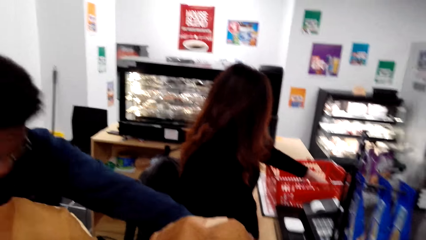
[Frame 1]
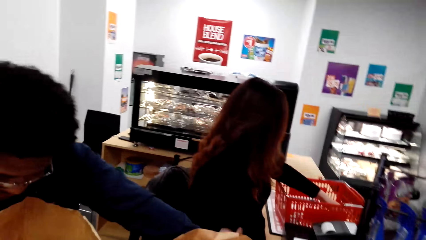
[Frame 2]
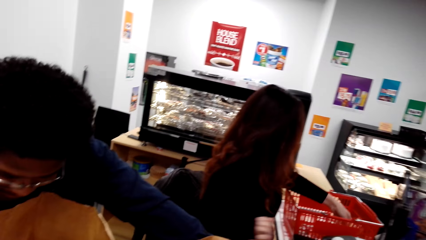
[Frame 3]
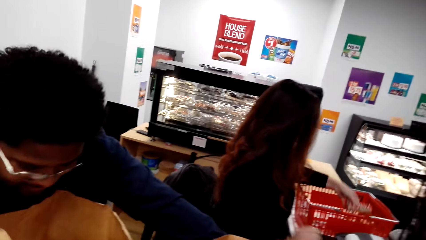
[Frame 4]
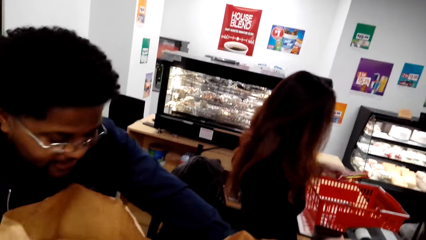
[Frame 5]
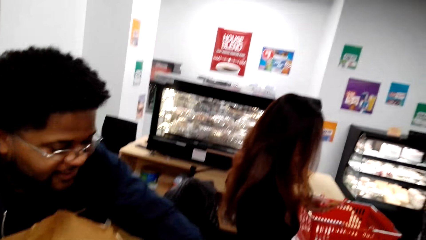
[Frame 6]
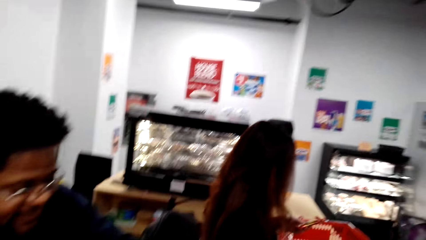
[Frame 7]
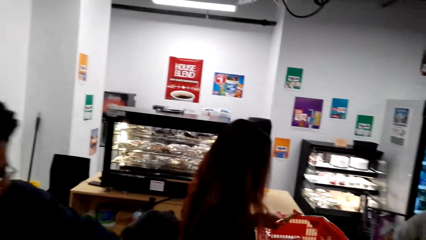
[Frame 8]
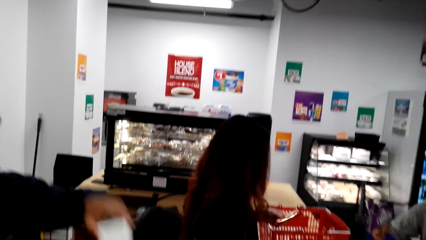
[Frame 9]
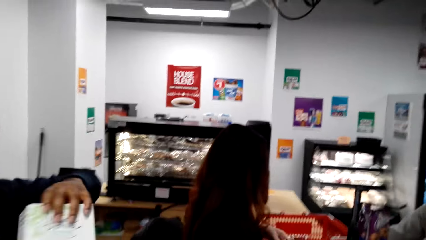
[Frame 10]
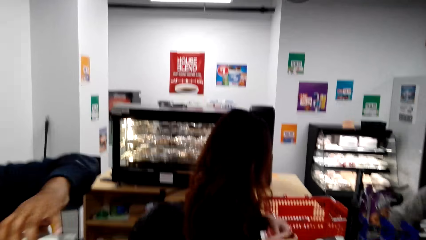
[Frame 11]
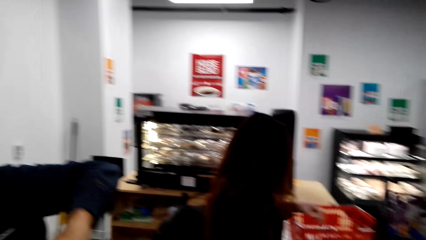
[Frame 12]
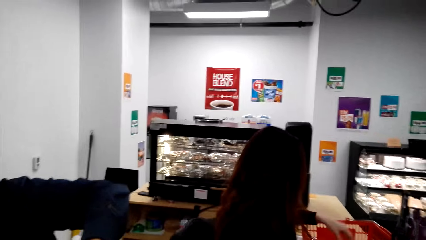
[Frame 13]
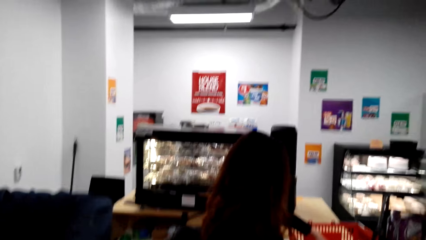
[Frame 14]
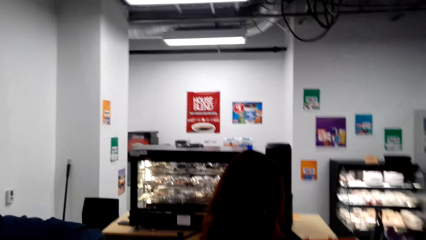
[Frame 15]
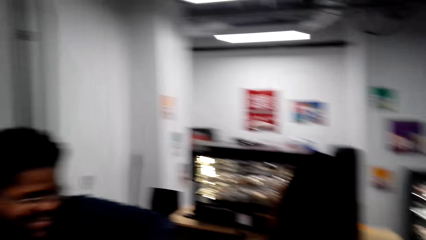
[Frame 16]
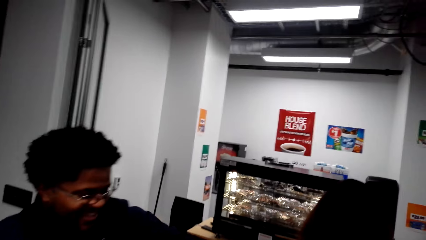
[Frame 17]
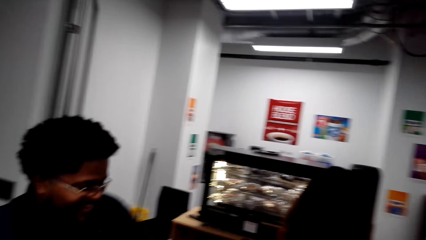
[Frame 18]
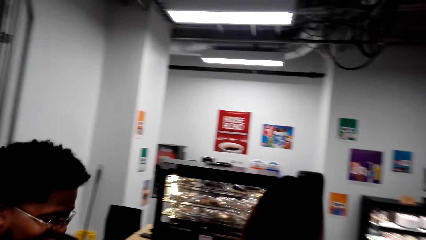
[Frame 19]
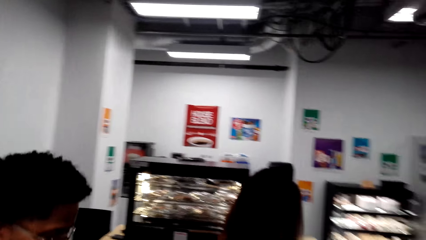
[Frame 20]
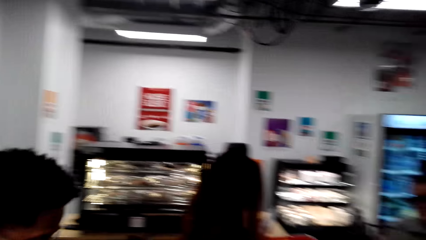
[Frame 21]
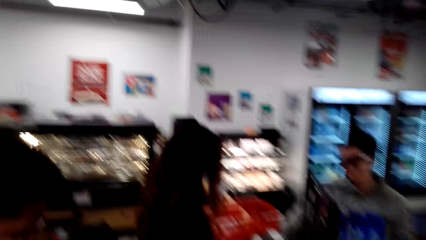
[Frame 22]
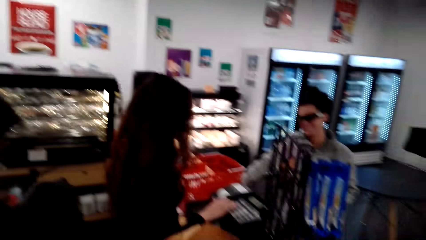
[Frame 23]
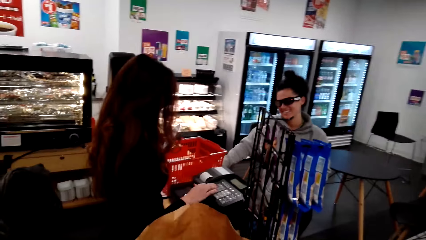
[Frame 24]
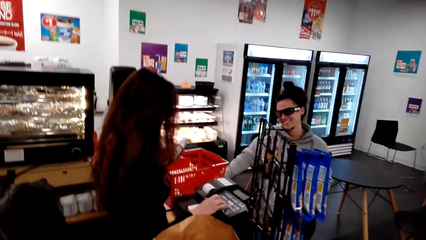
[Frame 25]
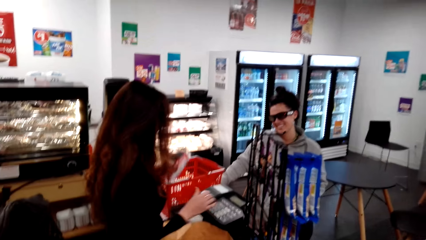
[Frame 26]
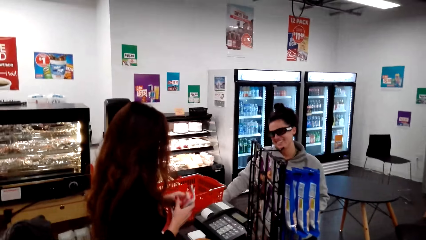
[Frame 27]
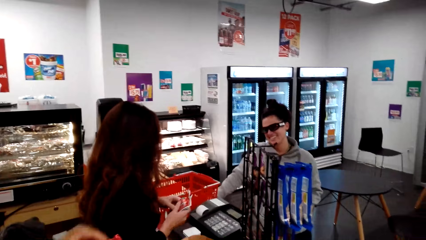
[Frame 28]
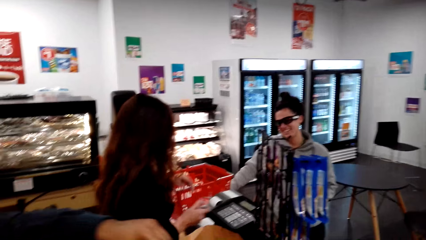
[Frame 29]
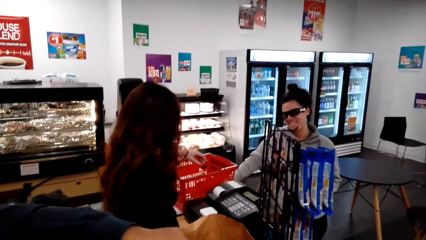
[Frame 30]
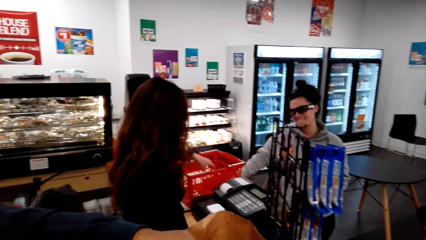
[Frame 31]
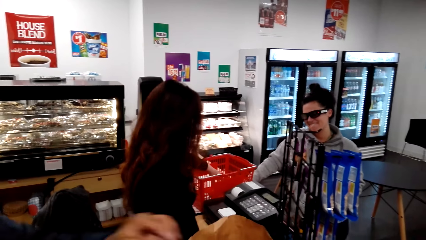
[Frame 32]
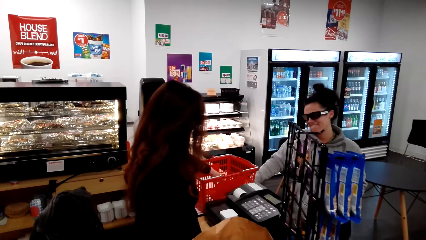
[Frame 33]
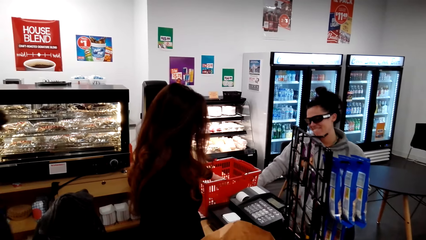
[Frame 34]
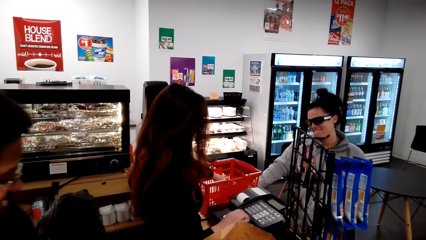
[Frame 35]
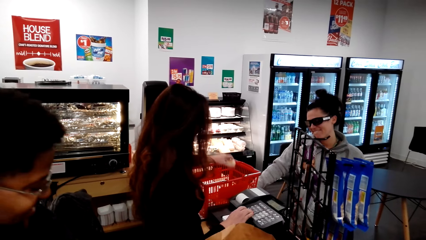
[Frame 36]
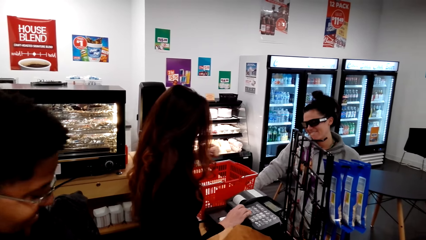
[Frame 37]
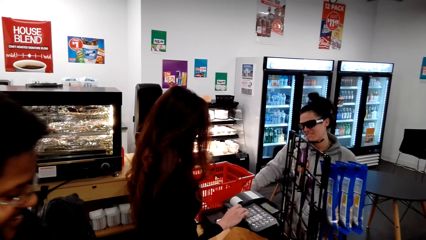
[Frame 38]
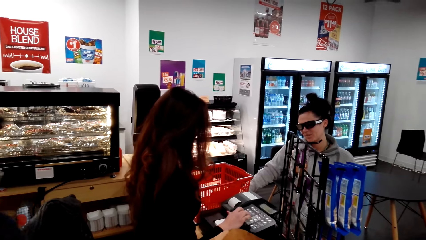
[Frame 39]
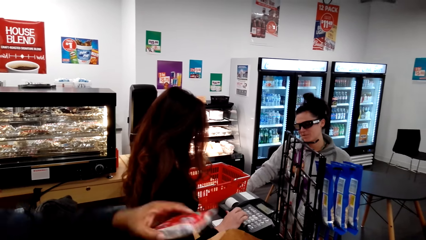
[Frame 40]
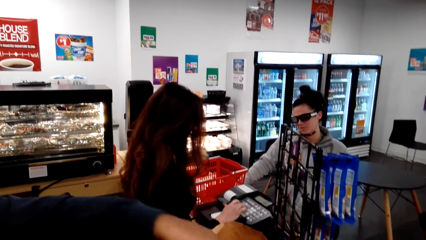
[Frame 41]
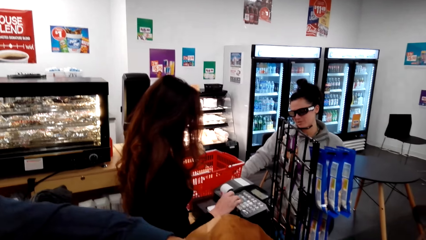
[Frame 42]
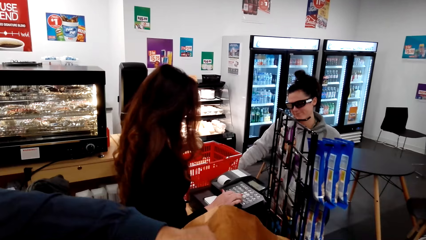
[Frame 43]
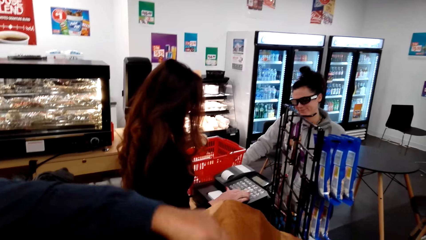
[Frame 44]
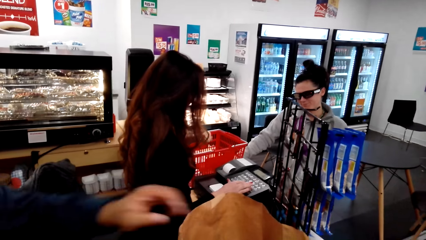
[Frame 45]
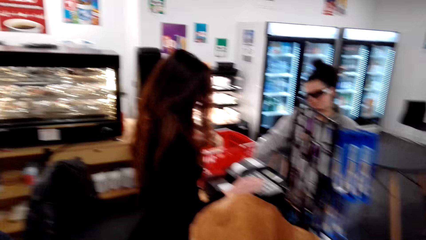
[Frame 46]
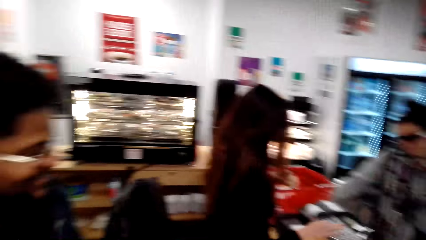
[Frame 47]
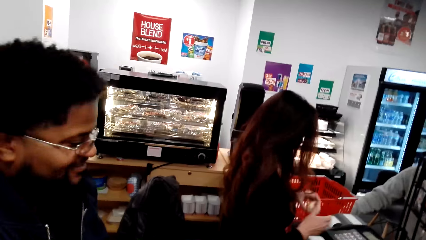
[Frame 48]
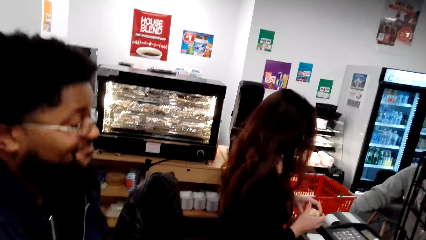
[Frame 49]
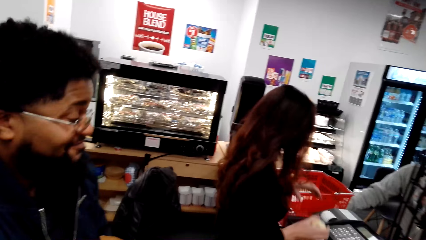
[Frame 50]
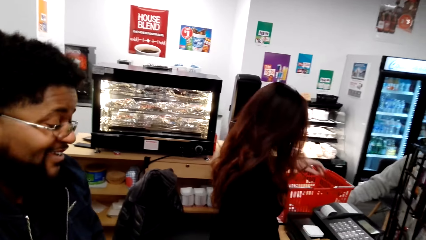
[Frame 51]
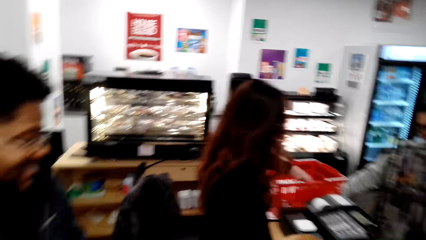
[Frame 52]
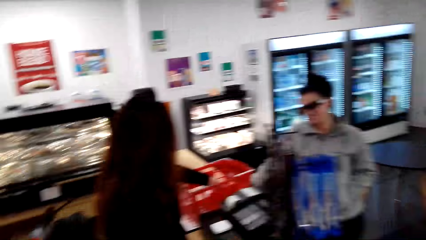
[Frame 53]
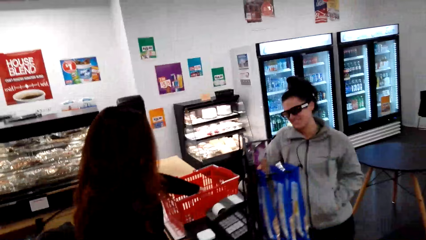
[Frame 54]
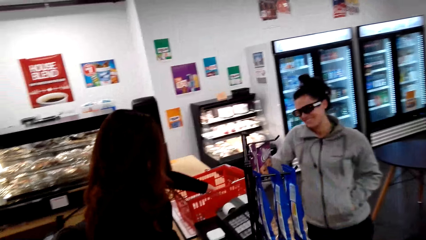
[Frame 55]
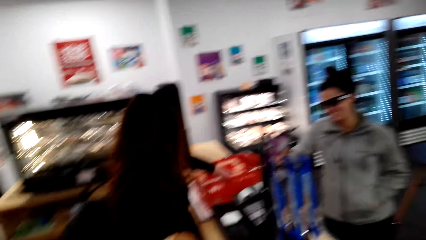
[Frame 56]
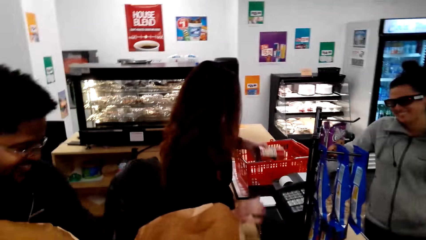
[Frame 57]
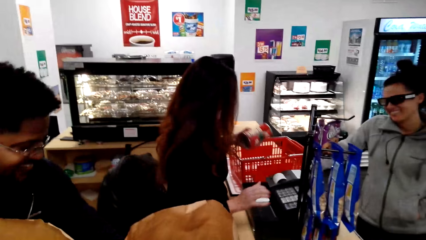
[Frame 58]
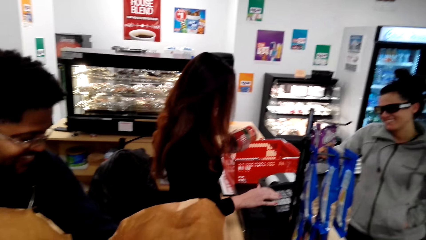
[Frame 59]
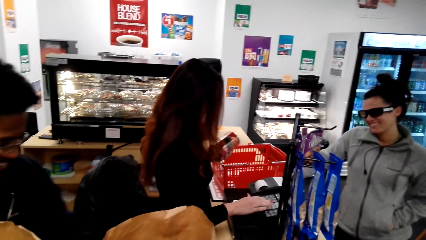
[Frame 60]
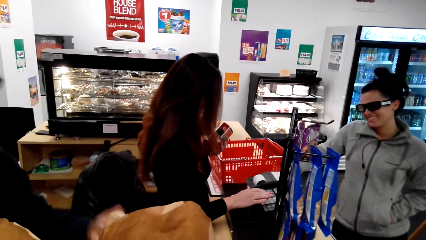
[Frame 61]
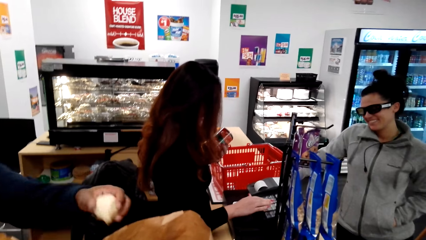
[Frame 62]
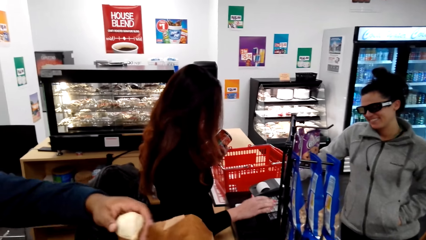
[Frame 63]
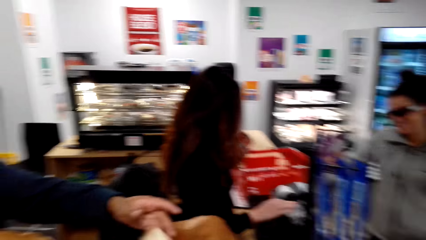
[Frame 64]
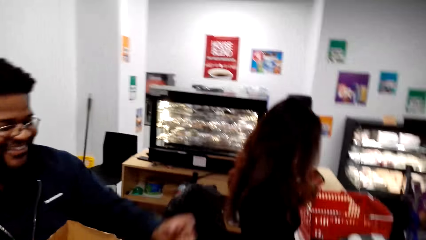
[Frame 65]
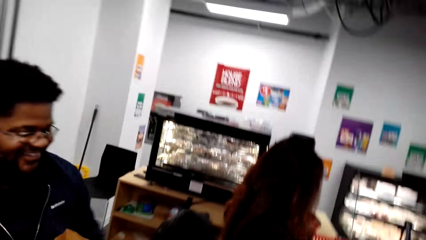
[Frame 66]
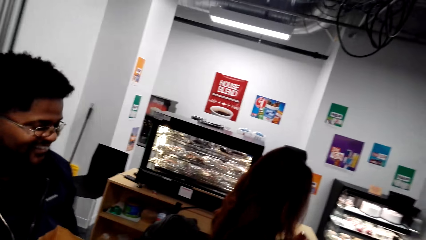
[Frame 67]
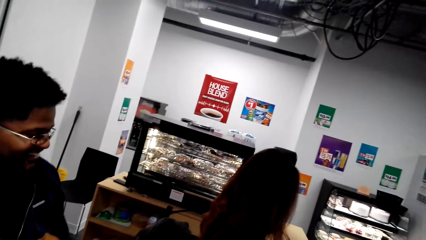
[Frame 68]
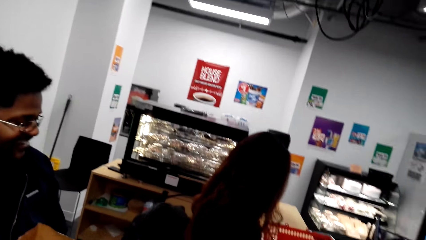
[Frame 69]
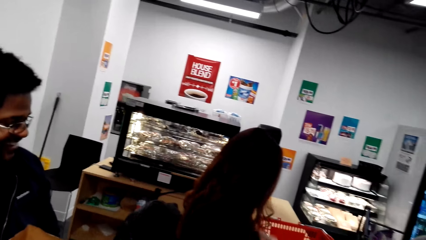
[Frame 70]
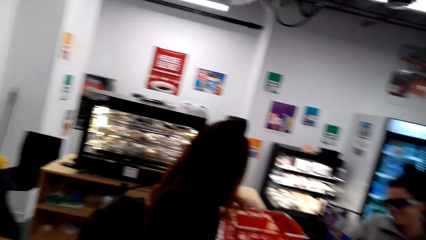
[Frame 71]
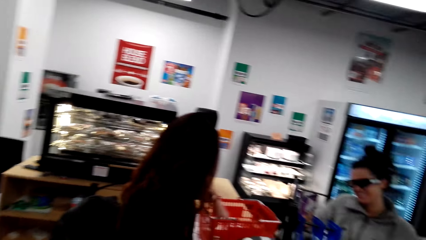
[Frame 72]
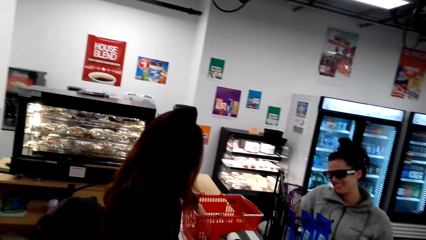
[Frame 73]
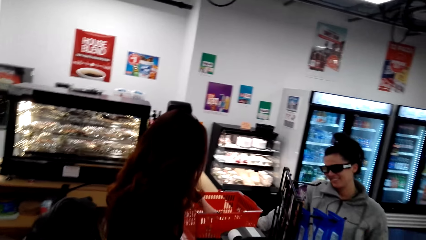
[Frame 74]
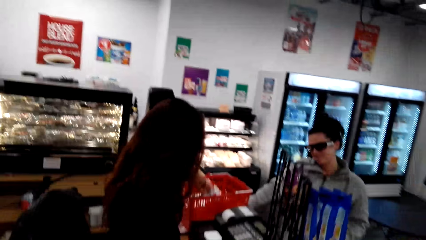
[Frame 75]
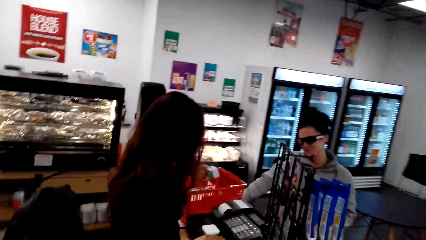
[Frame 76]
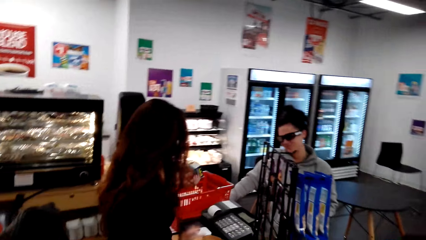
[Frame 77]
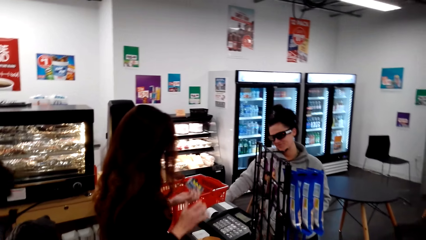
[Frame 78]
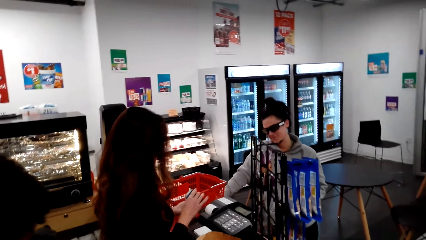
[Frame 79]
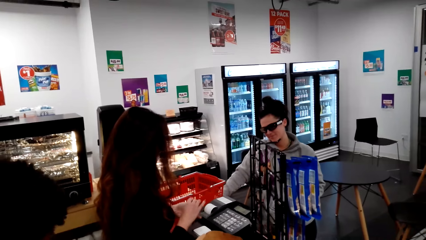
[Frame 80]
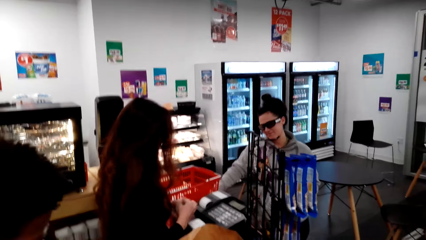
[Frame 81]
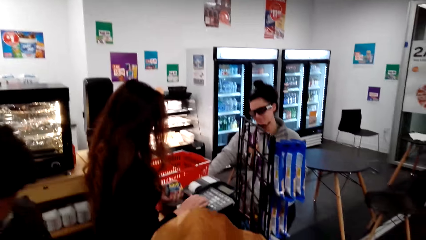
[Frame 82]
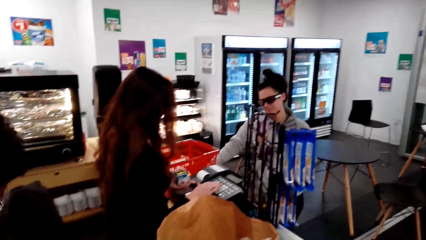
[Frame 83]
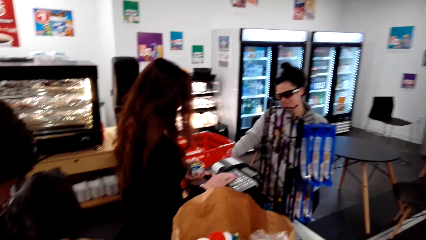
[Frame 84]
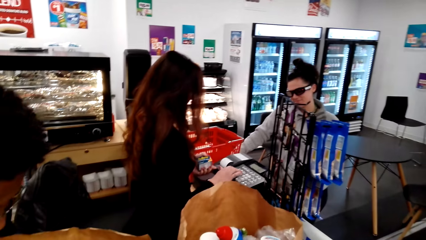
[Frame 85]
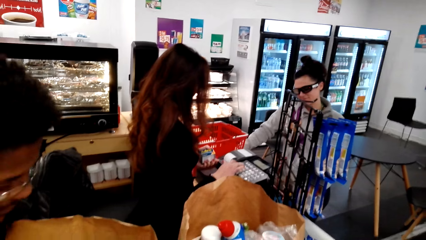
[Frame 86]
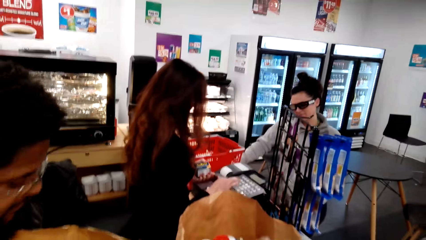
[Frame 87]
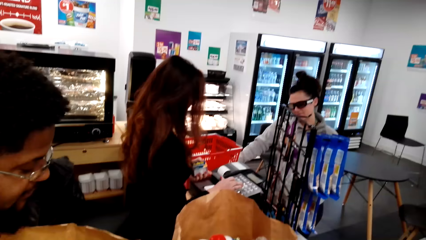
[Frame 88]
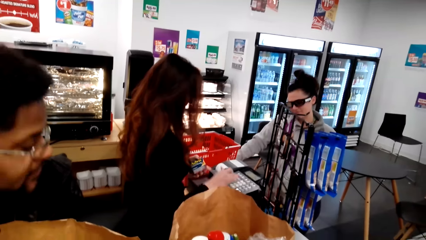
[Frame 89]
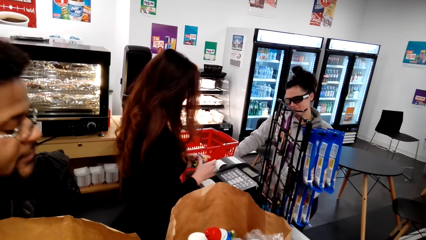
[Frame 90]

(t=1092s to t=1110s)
A cashier talks with the camera wearer. The camera wearer looks around. The cashier picks something. A person packs an item in the pack bag. The camera wearer talks with another cashier and looks around. The other cashier puts something inside the bag. The camera wearer looks around.
